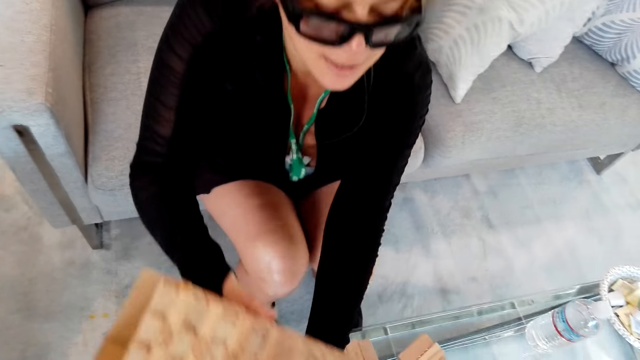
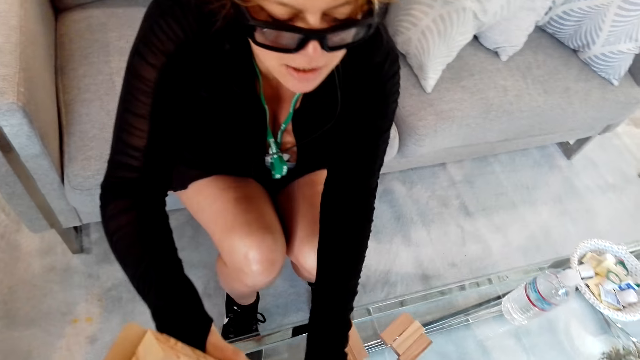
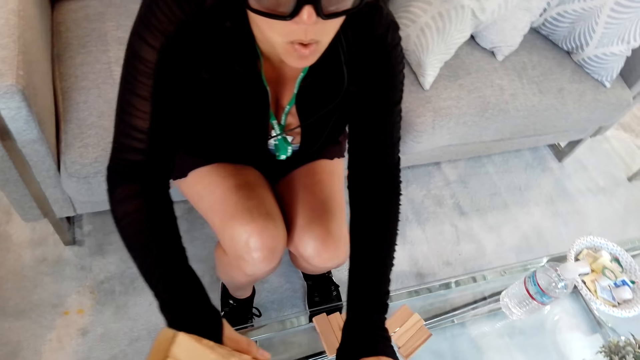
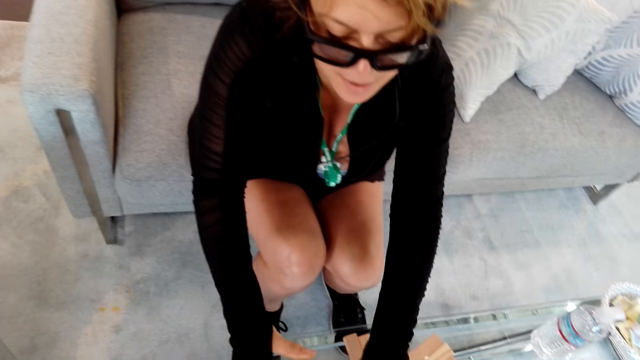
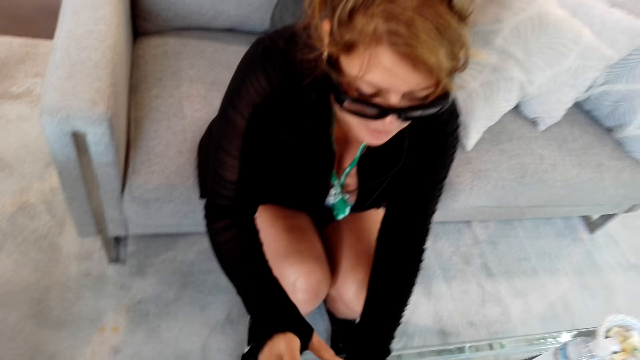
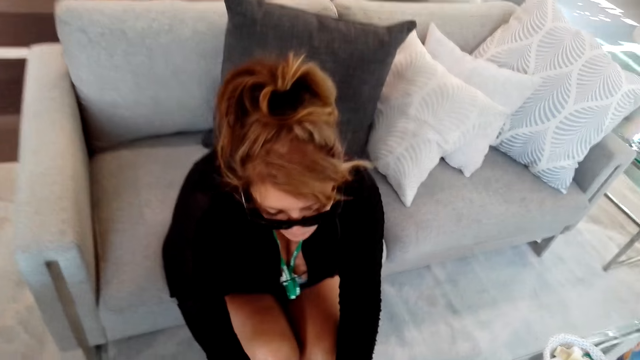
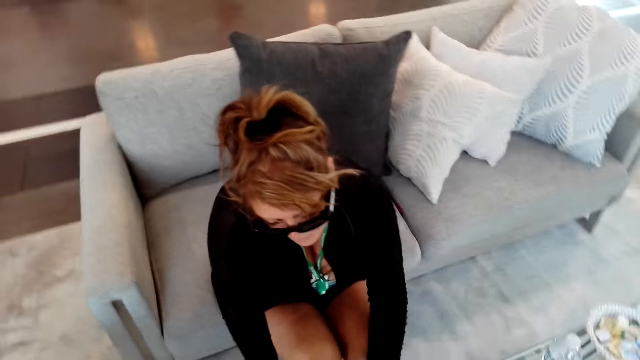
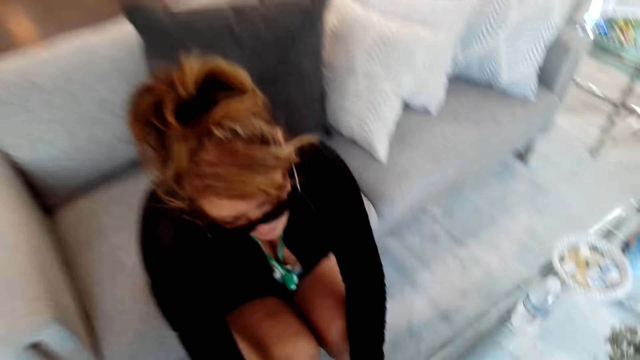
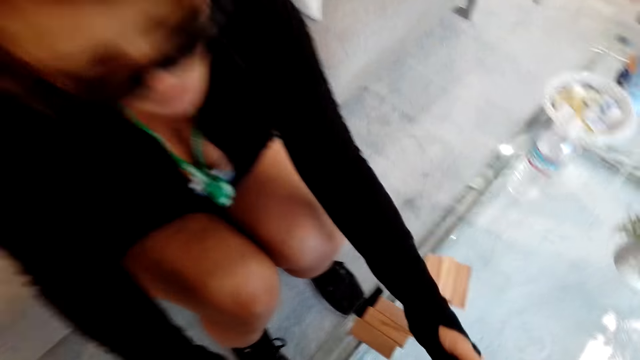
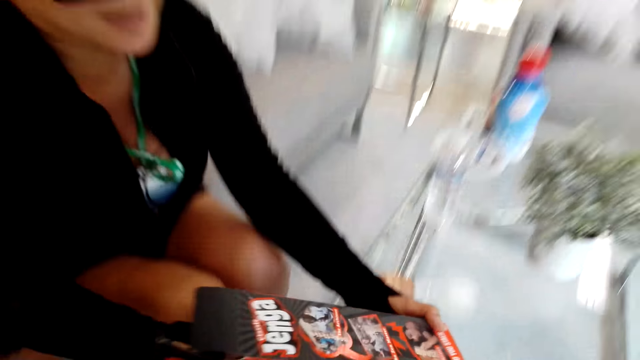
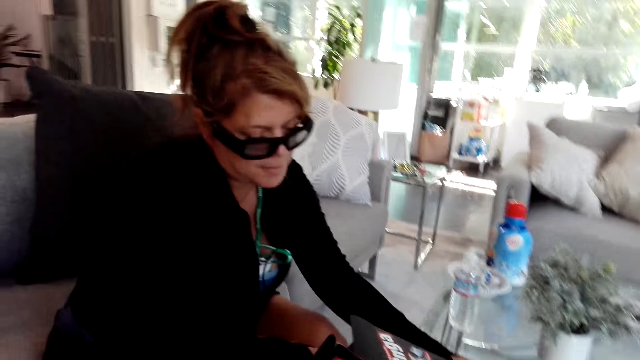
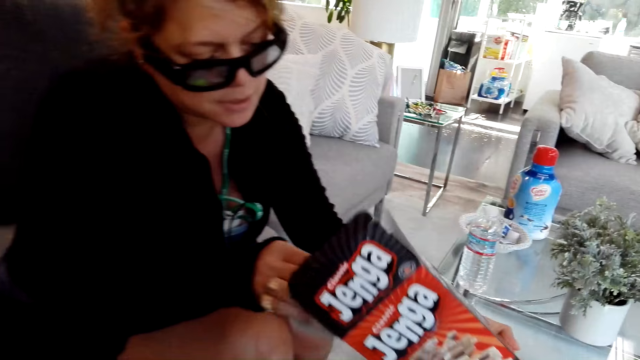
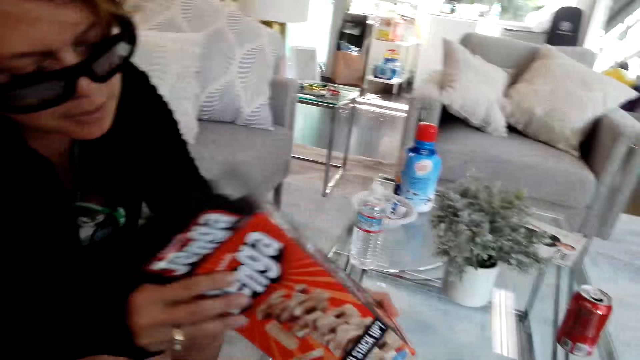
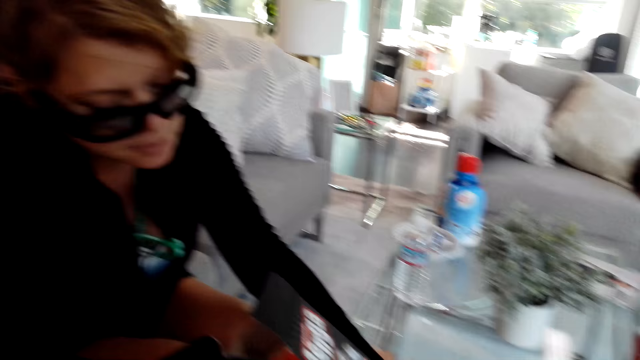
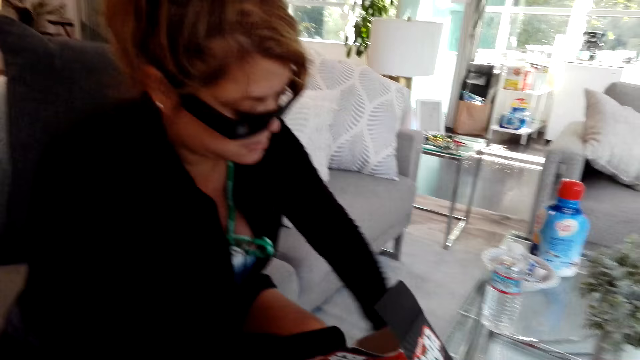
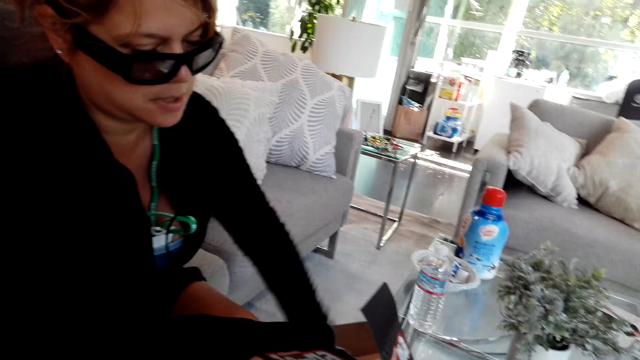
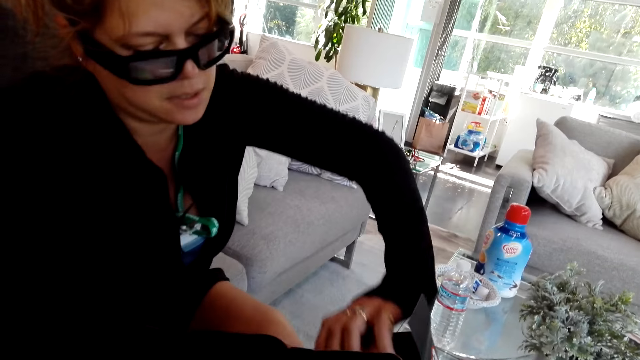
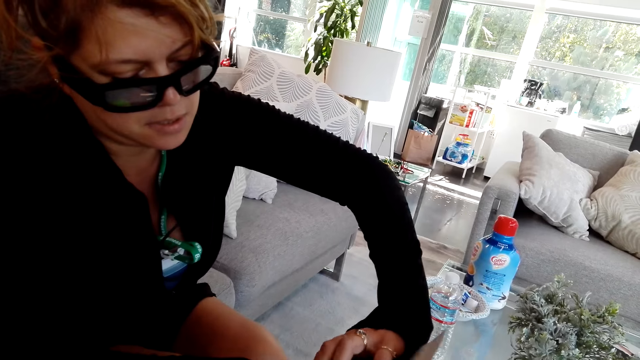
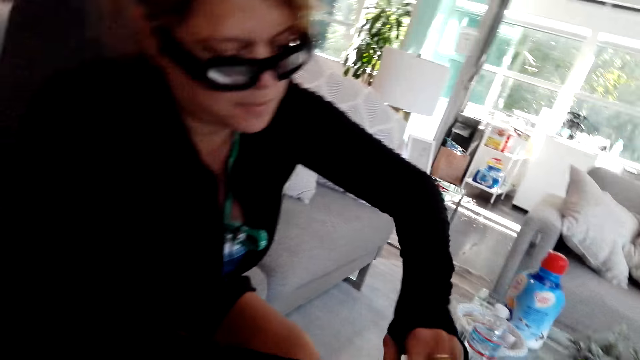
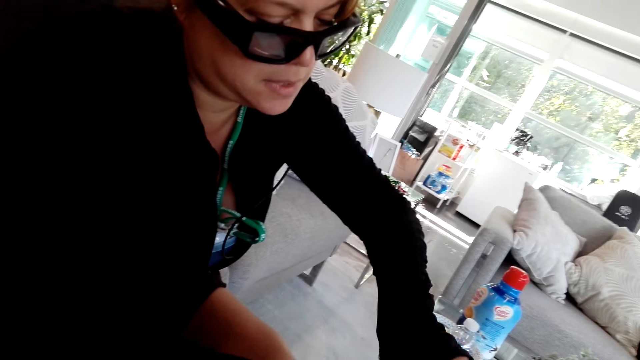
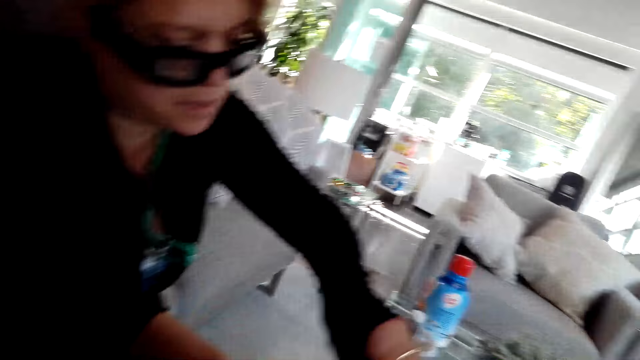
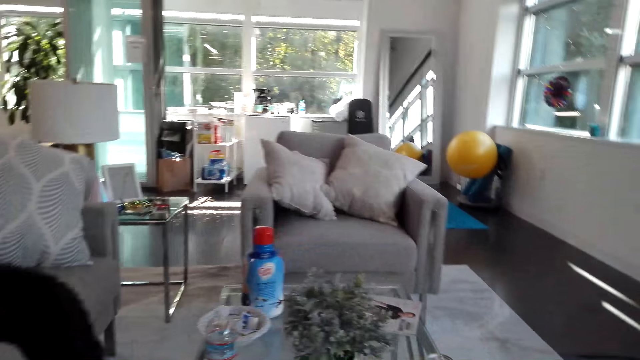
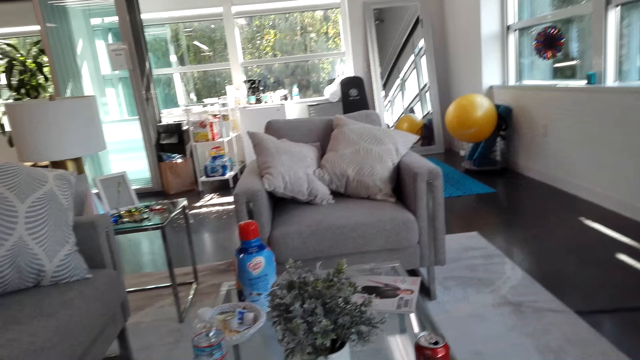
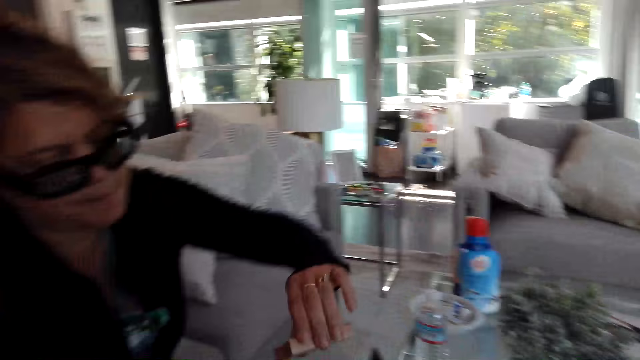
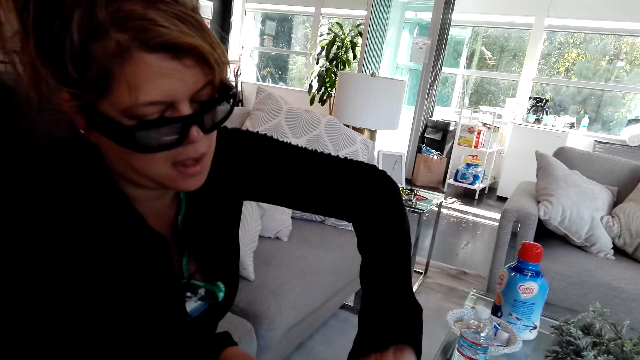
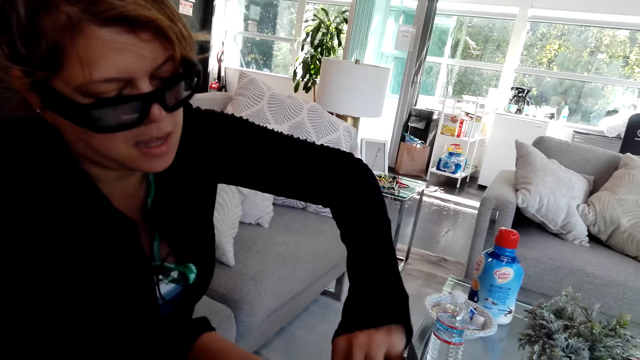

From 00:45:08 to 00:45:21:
A woman puts the pieces of the jenga game in the jenga game box on the table. The camera wearer looks around. Another lady touches the box.

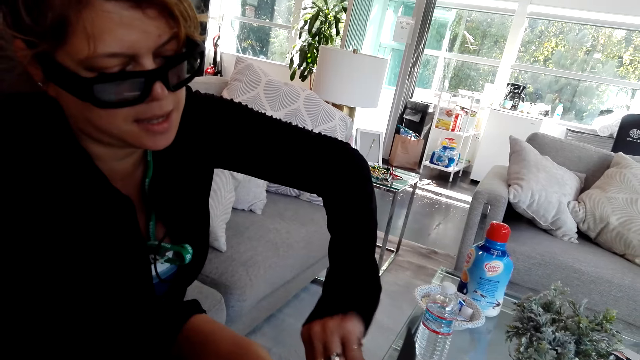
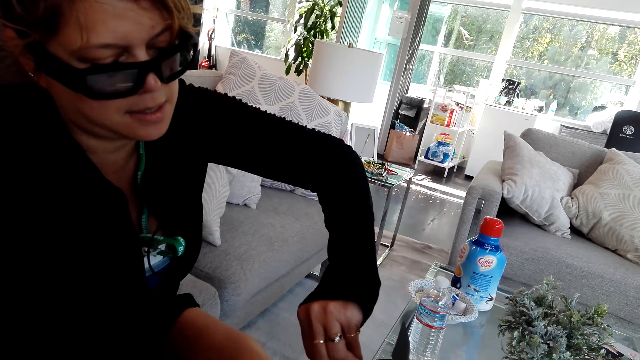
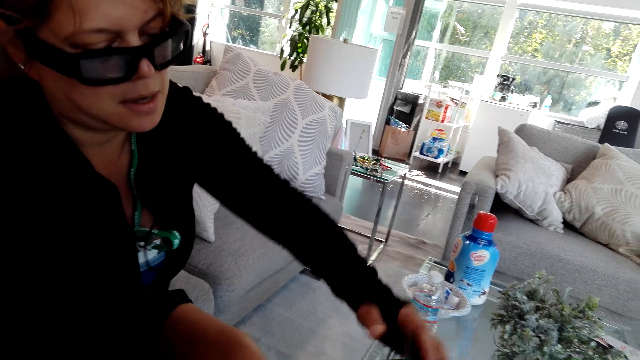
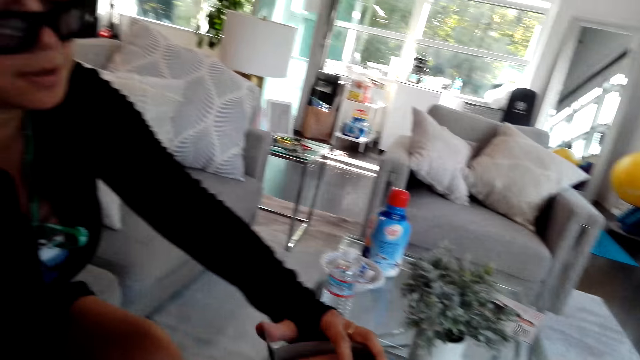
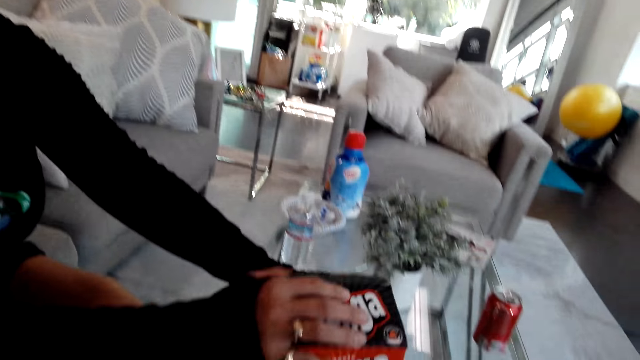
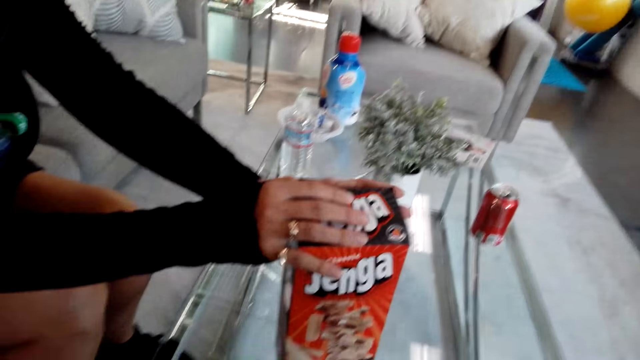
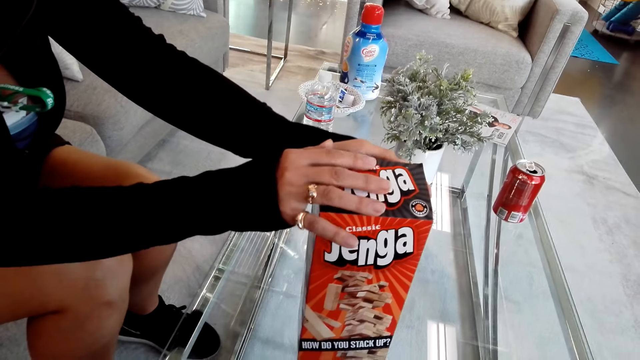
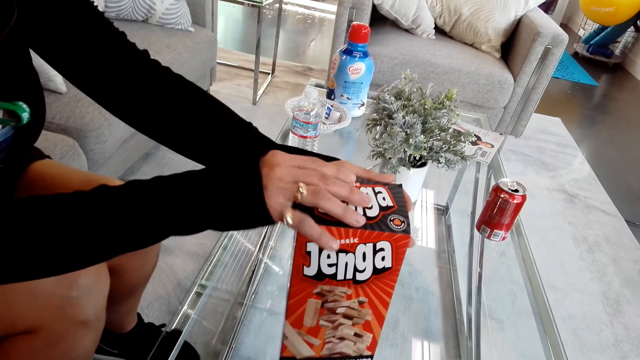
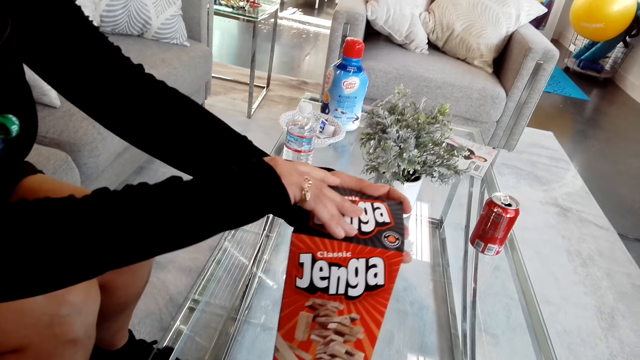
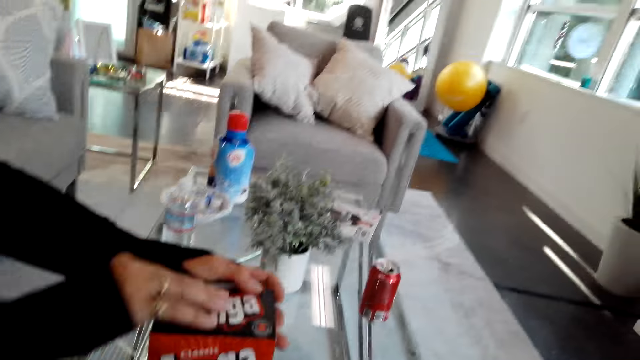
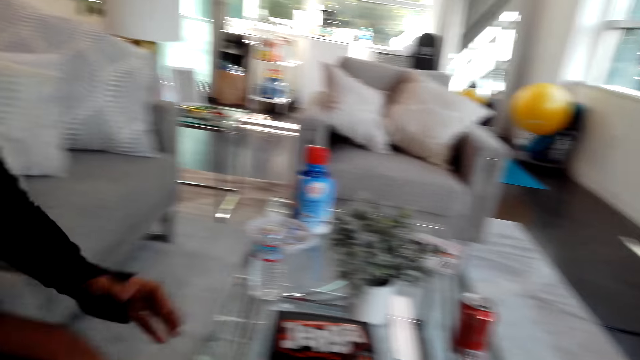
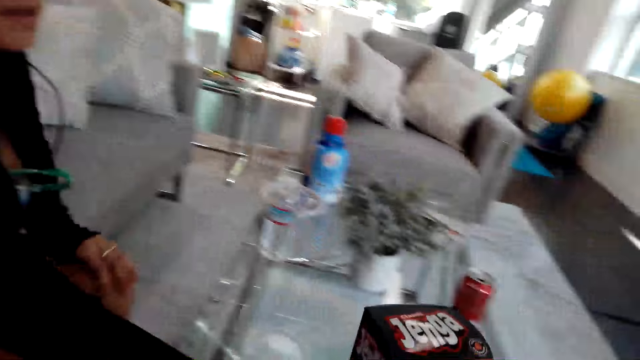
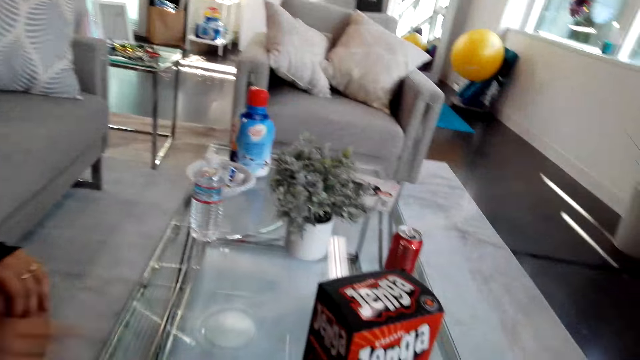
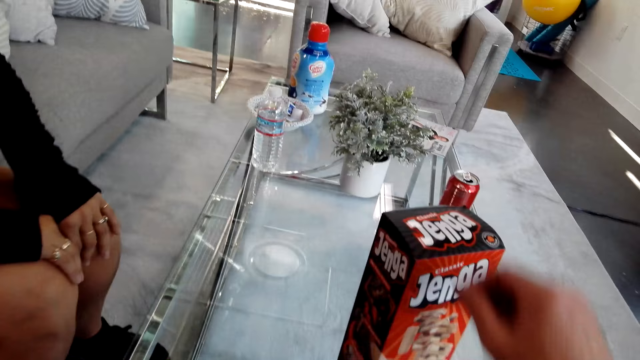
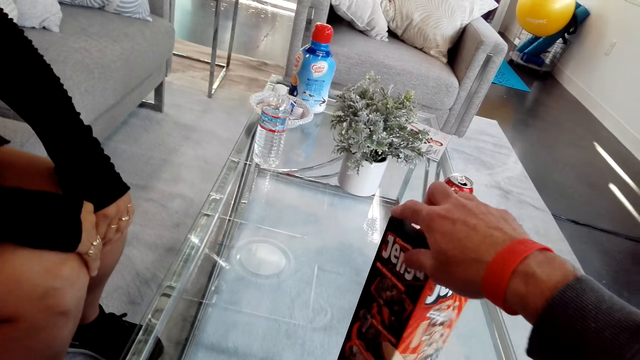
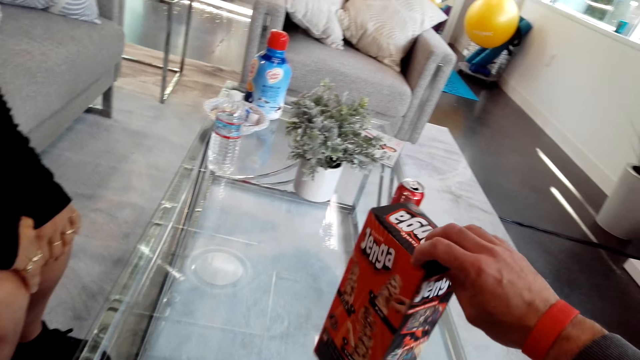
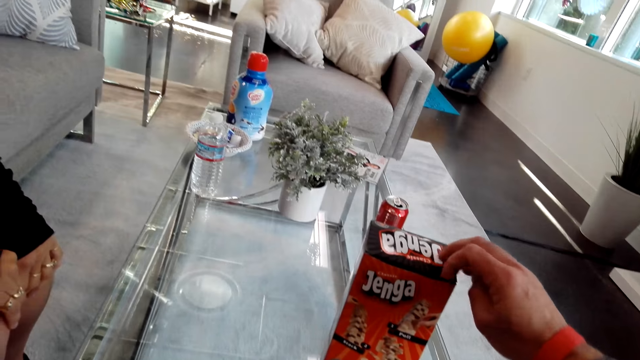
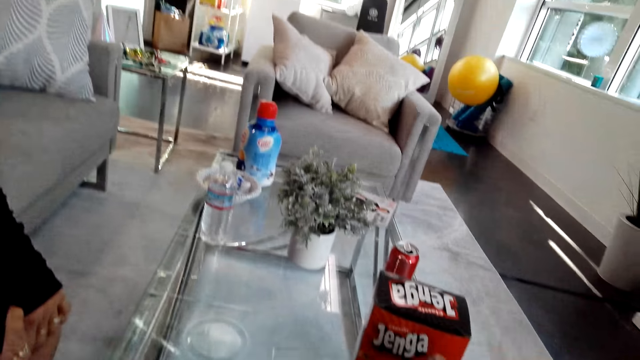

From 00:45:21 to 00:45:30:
A lady closes the box. The lady places the box on the table, lifts hand back and puts hands on the knees. The camera wearer holds the box, moves hand forward and turns the box.
